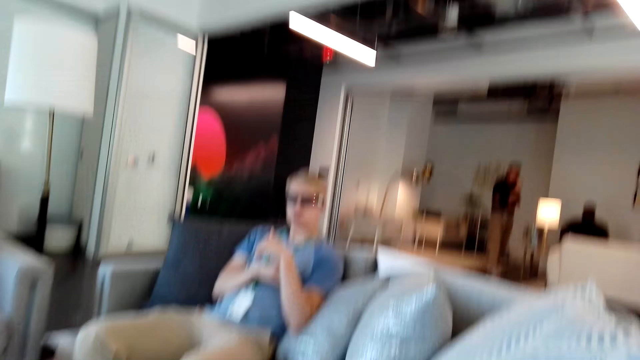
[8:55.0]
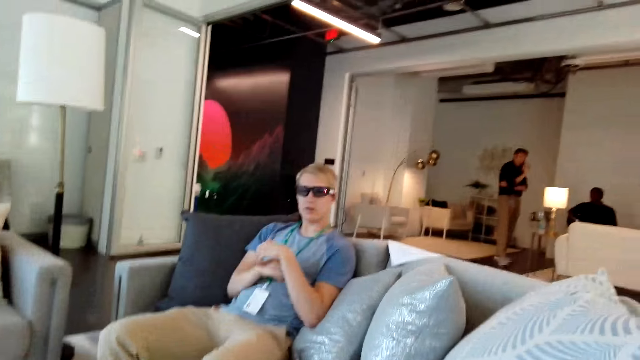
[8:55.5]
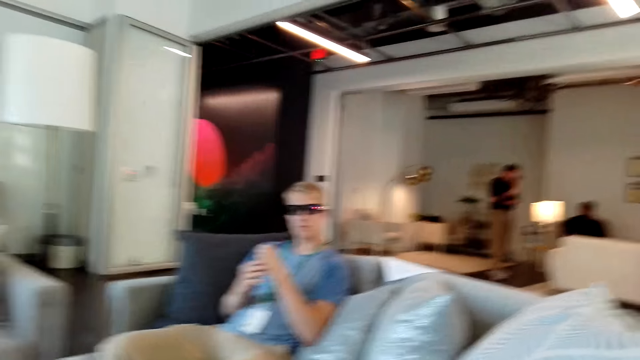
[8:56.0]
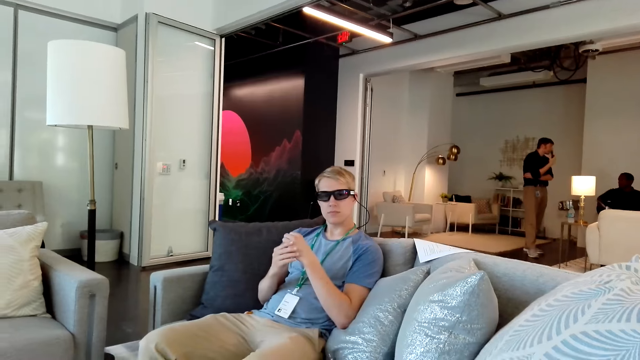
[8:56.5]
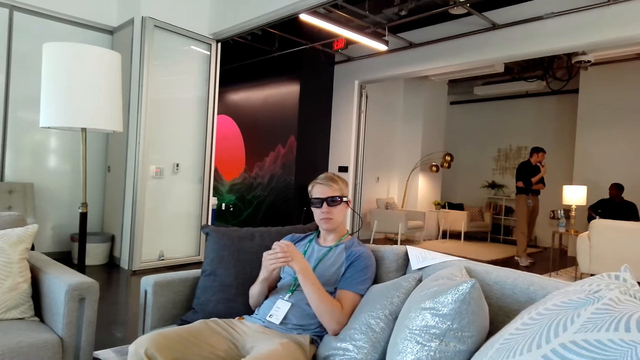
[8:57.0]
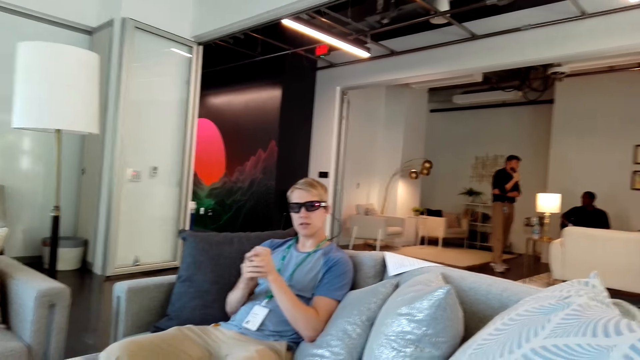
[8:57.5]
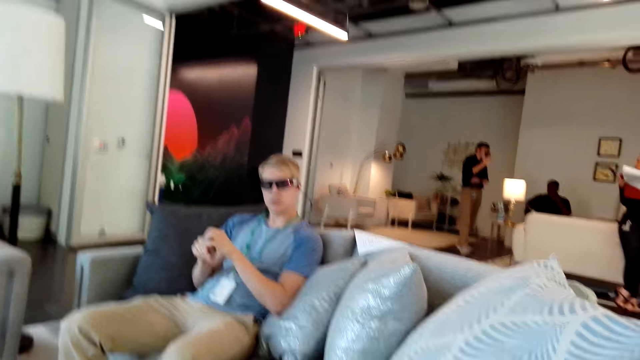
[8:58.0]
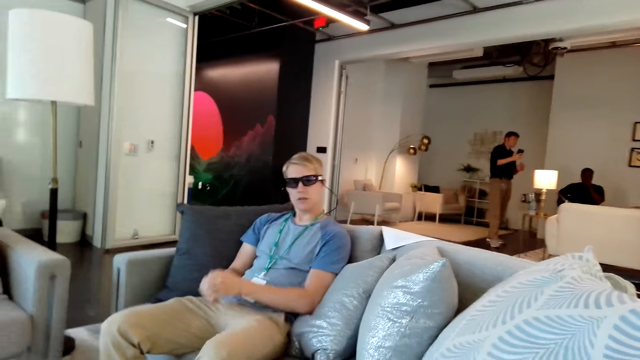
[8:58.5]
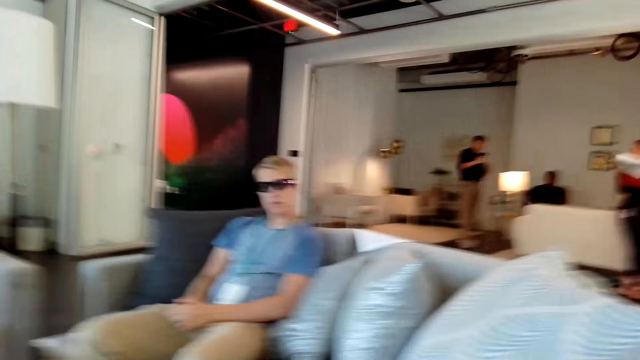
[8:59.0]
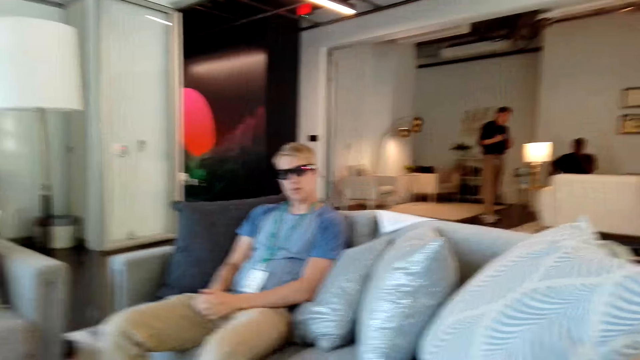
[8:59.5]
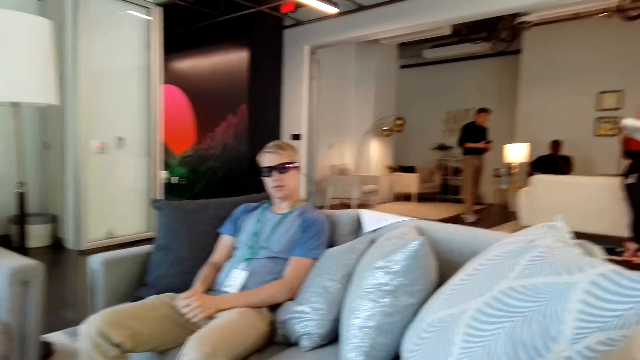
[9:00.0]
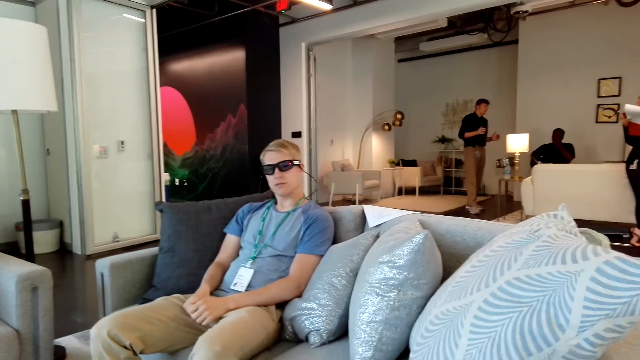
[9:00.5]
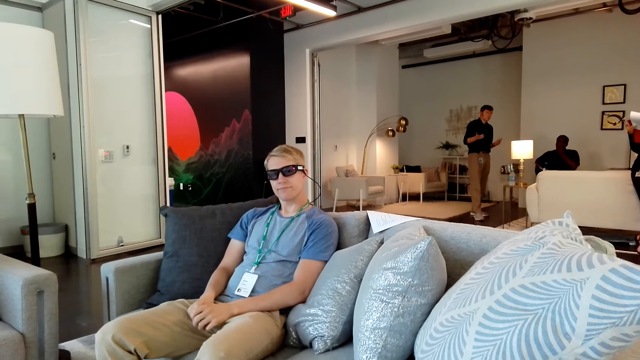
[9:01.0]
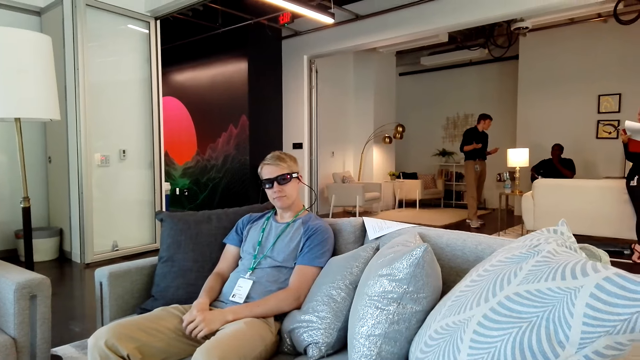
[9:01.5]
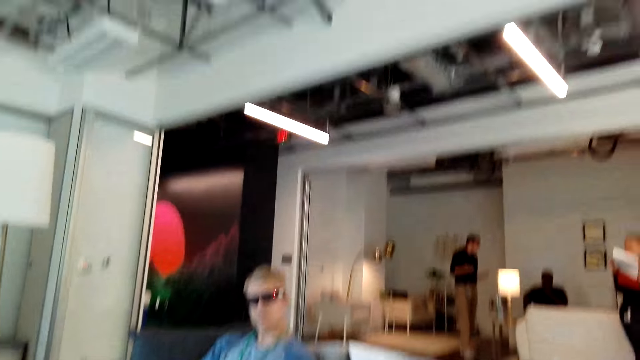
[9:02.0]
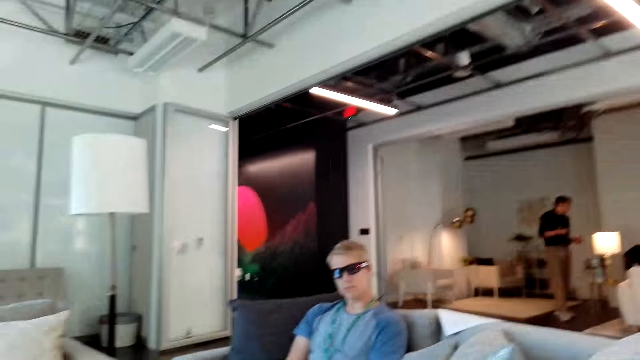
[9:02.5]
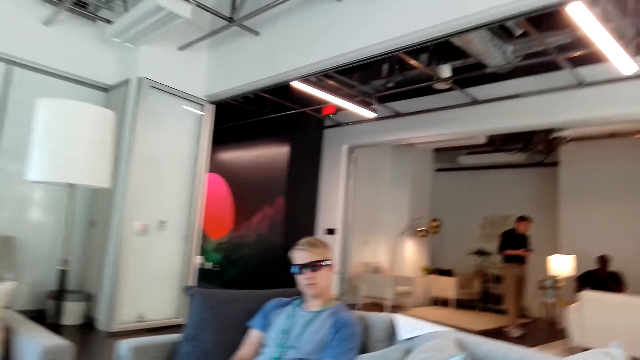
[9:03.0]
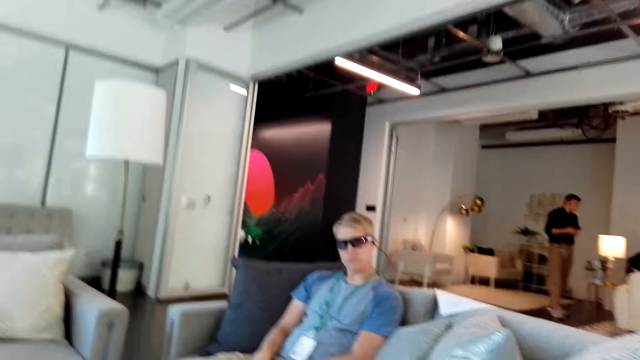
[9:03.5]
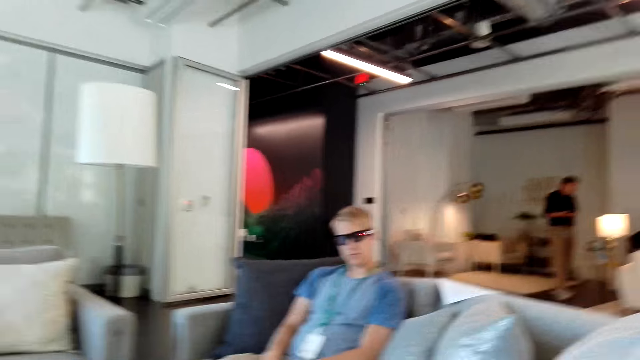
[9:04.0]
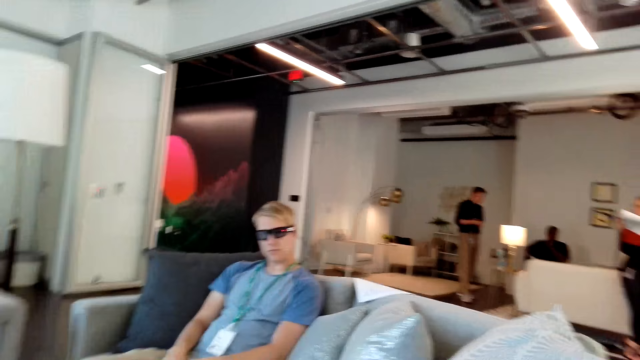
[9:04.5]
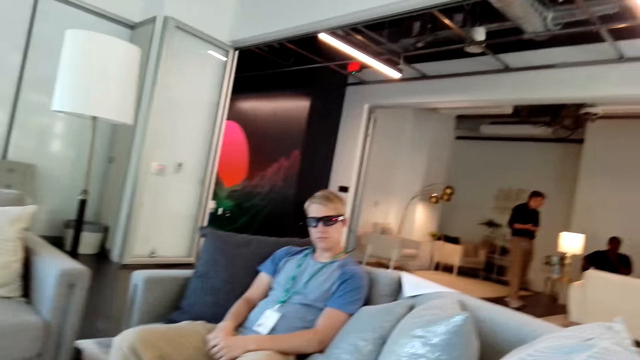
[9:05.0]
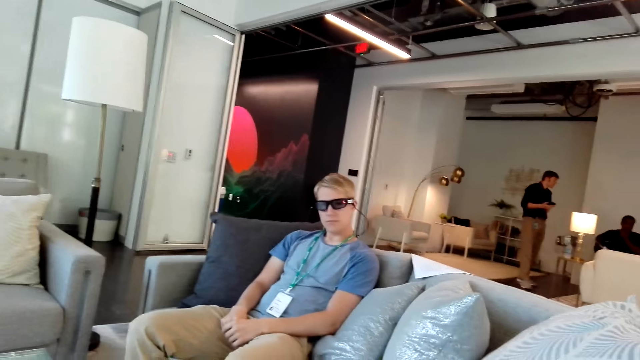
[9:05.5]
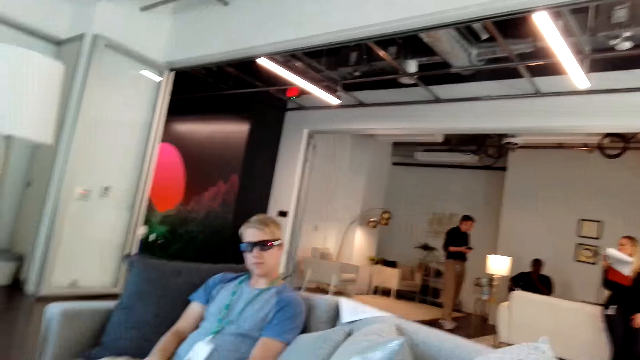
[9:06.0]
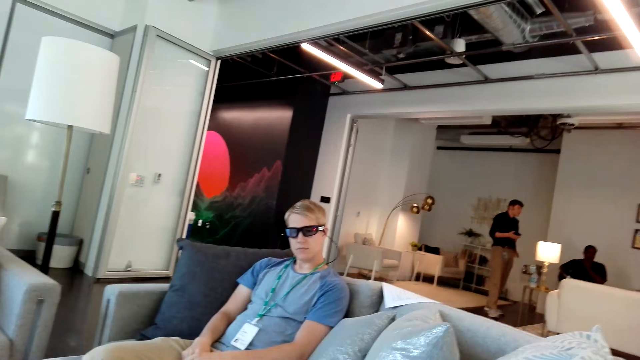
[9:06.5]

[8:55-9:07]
A man lifts his left hand, holds his left hand with the right hand, and lowers his hands. The camera wearer talks to the man. The man nods his head.

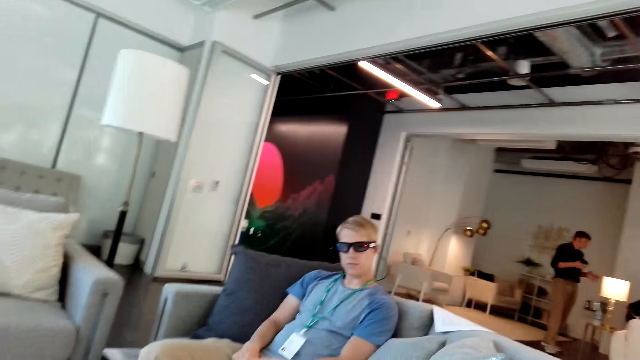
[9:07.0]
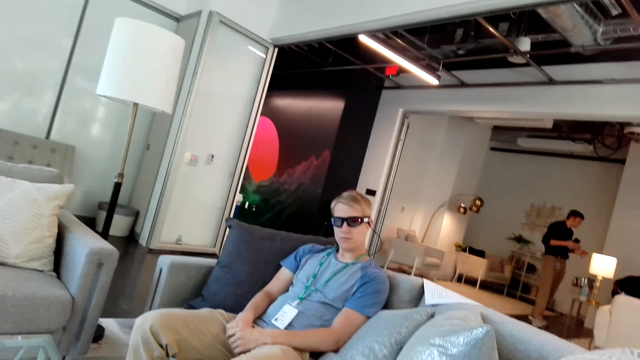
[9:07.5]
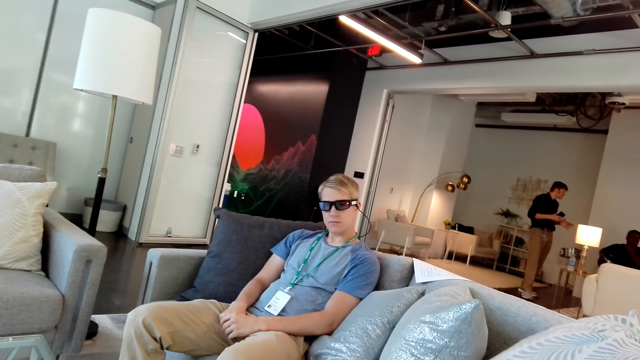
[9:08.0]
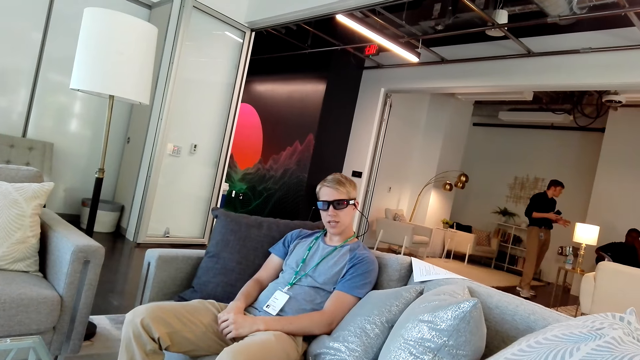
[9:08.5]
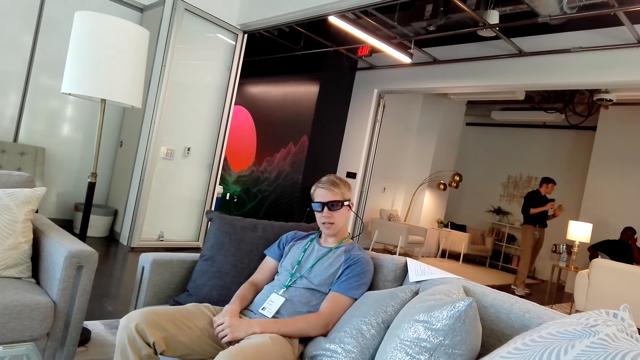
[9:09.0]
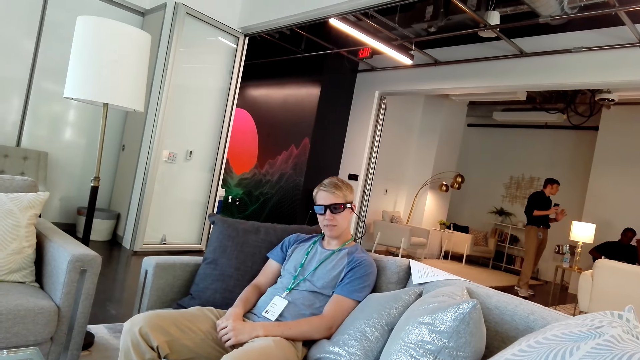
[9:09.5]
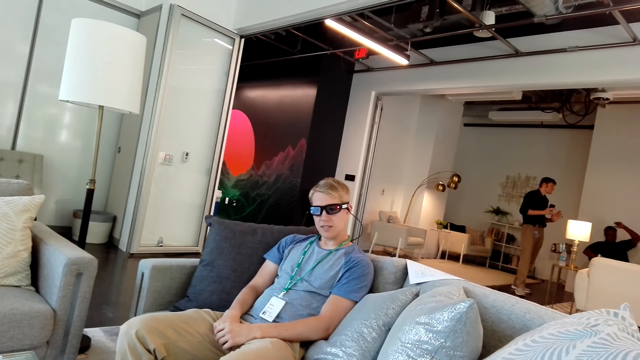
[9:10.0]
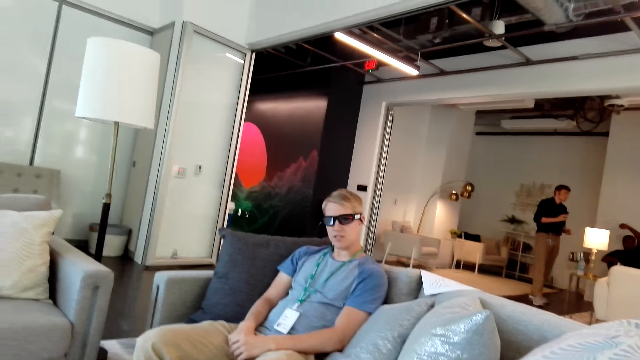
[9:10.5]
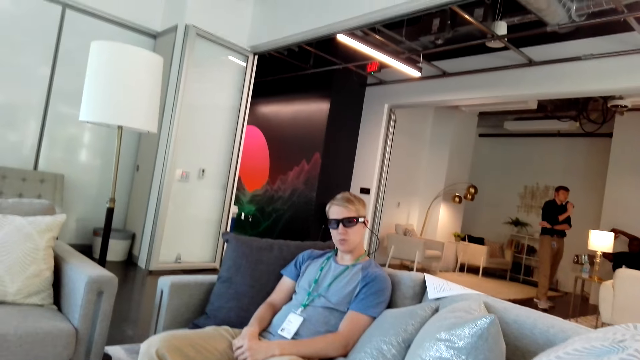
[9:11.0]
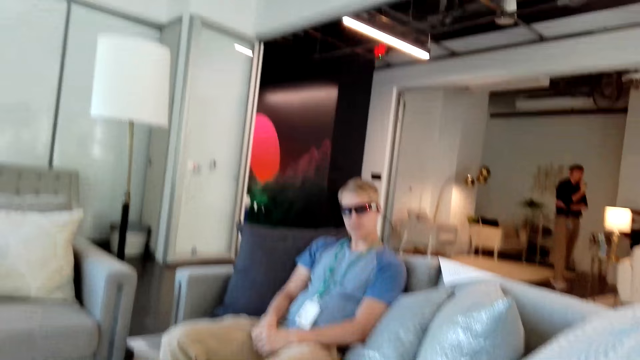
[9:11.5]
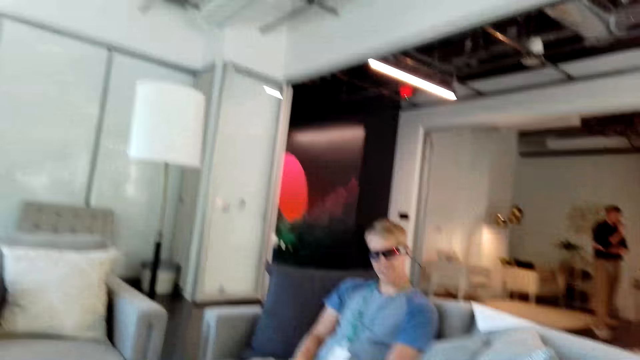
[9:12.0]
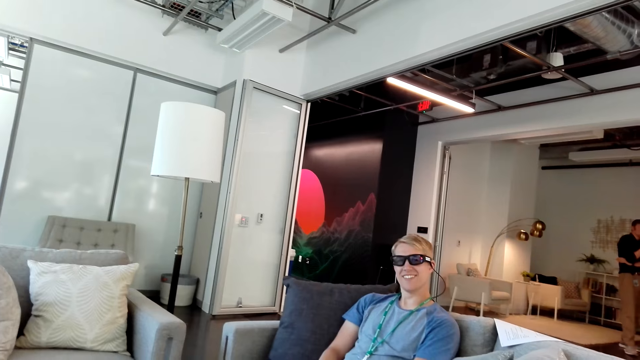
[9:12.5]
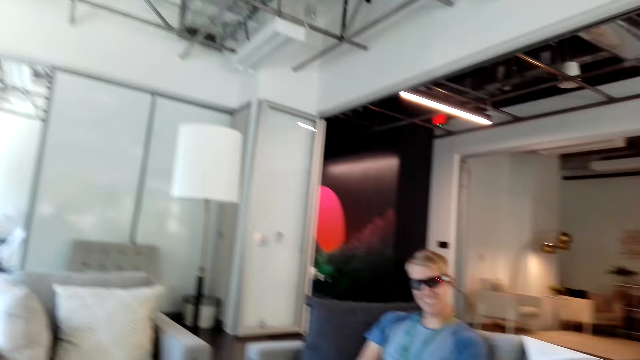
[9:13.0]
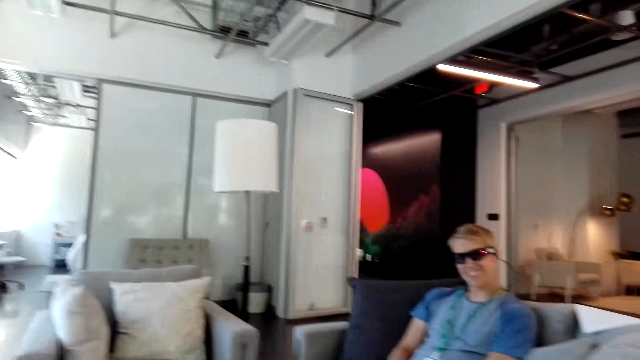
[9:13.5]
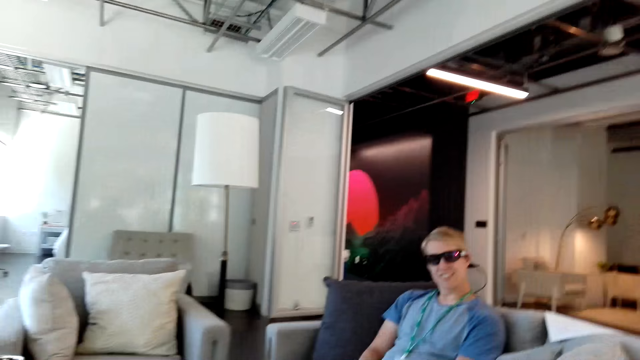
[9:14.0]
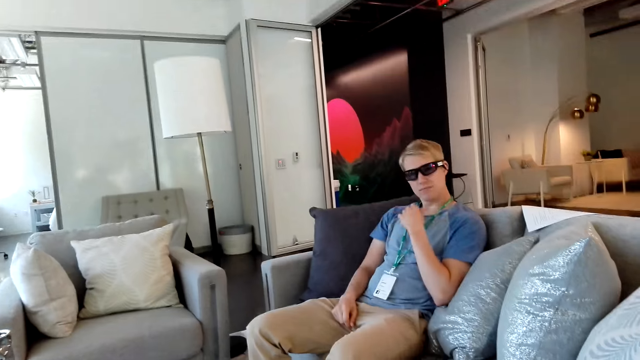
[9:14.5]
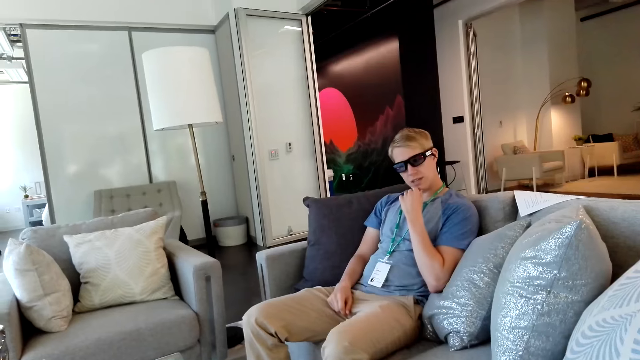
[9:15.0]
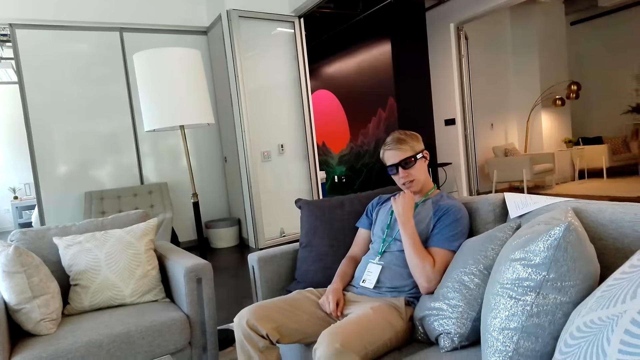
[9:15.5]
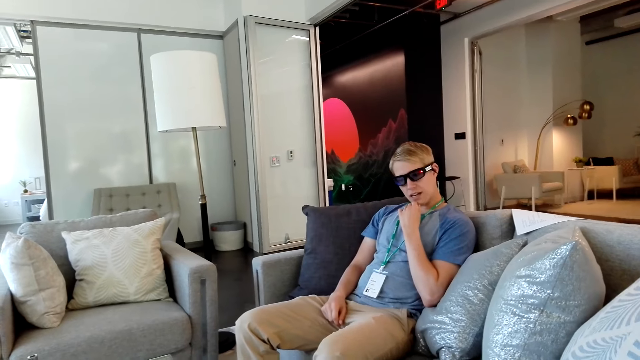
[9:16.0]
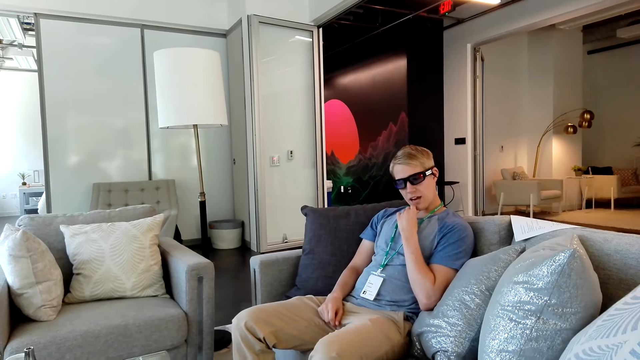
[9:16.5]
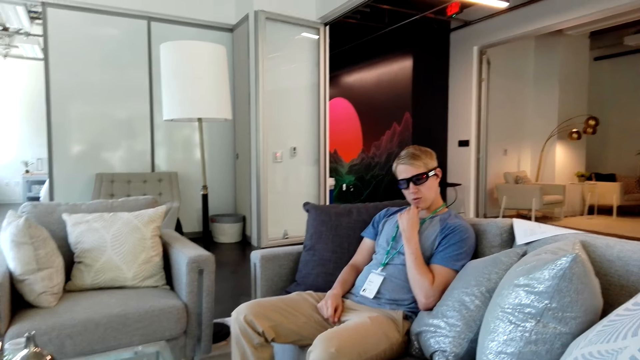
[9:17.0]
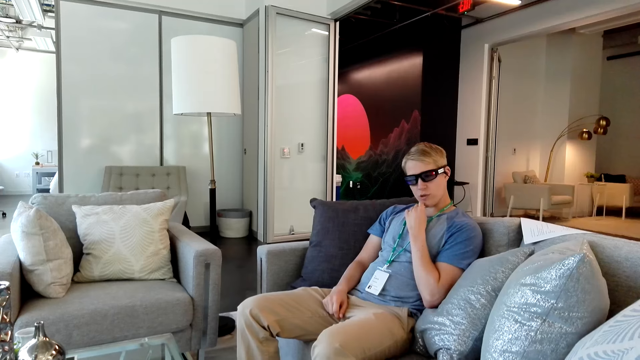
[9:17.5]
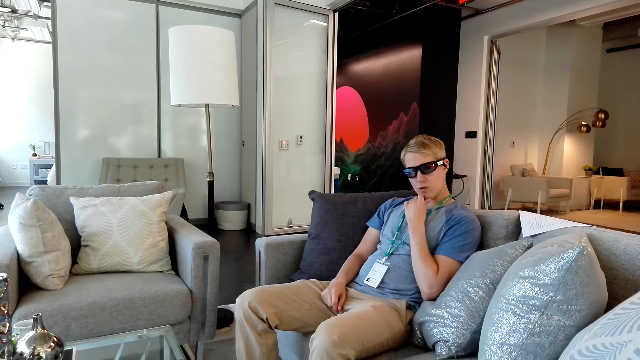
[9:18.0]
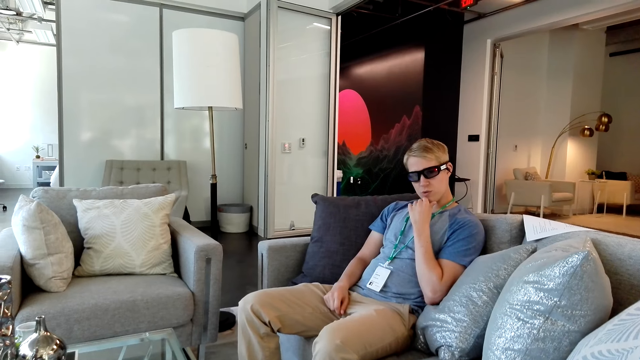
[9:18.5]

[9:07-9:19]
A man touches his chin. He touches his chin again.
